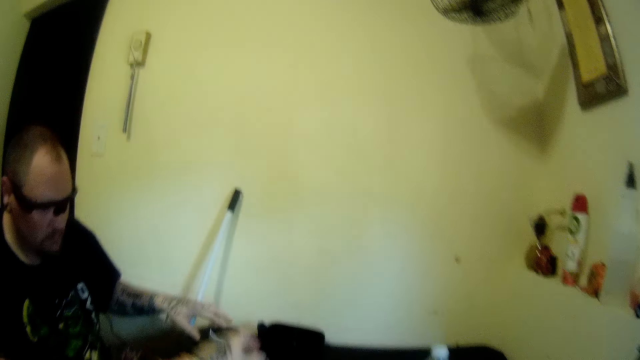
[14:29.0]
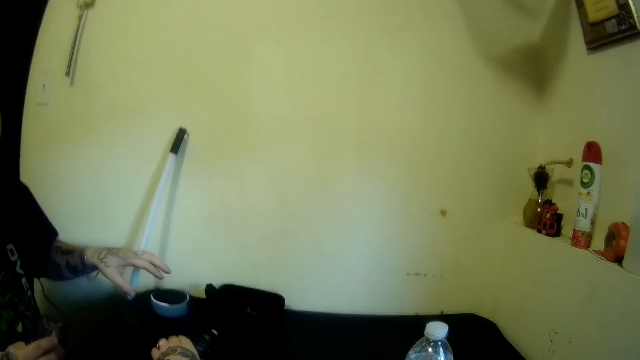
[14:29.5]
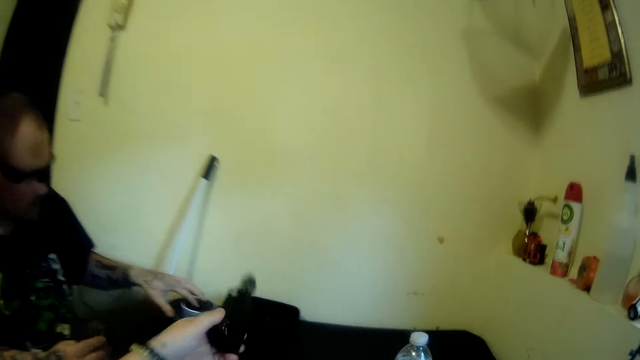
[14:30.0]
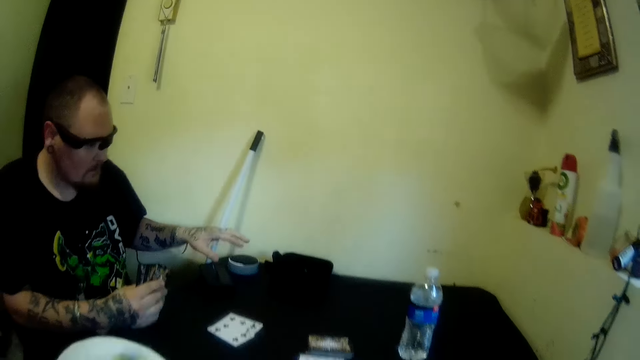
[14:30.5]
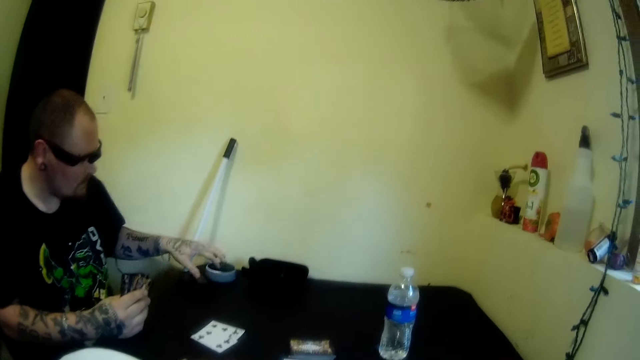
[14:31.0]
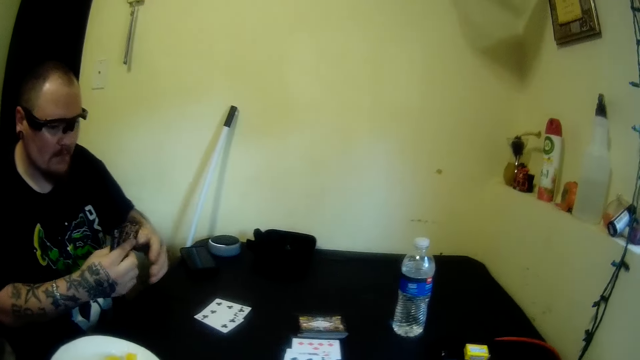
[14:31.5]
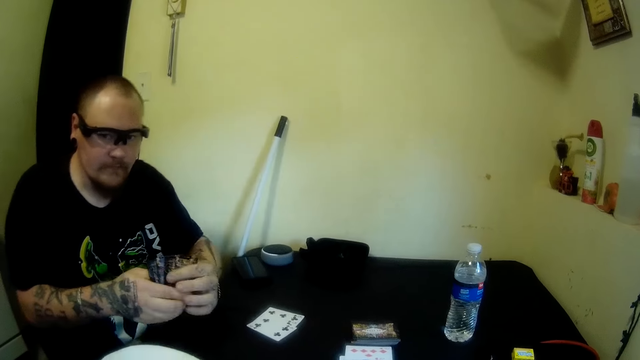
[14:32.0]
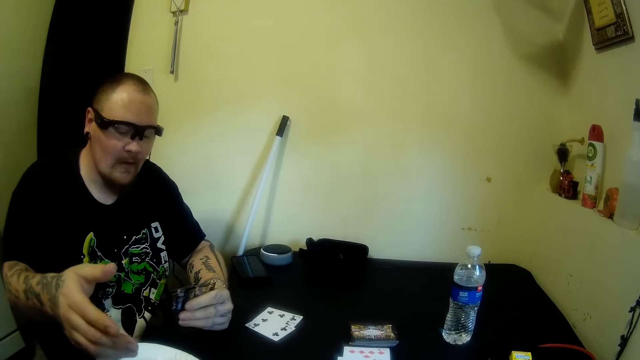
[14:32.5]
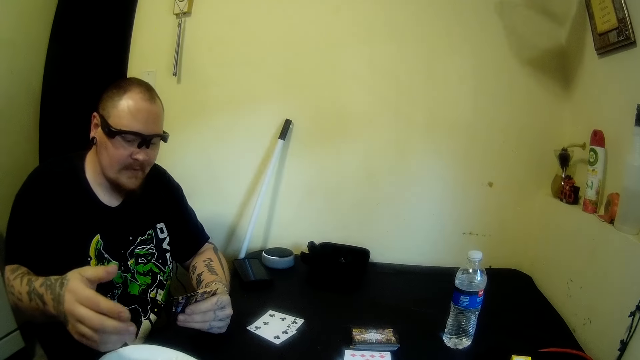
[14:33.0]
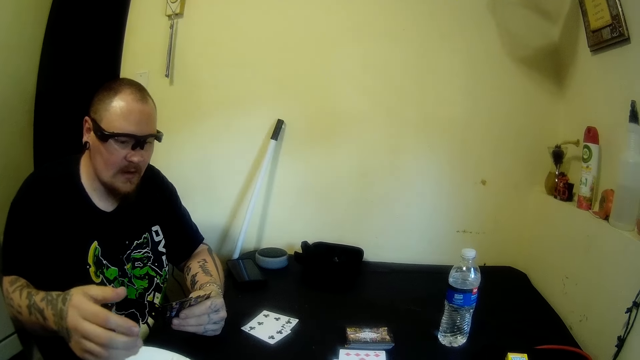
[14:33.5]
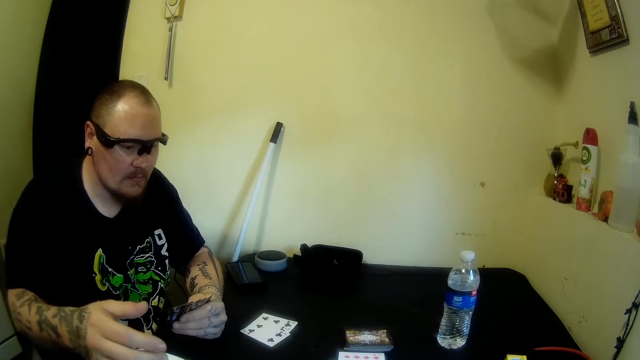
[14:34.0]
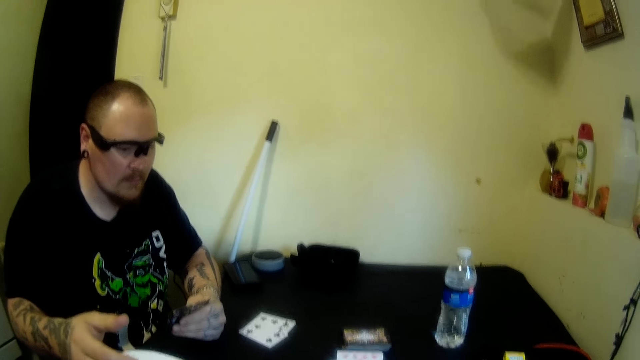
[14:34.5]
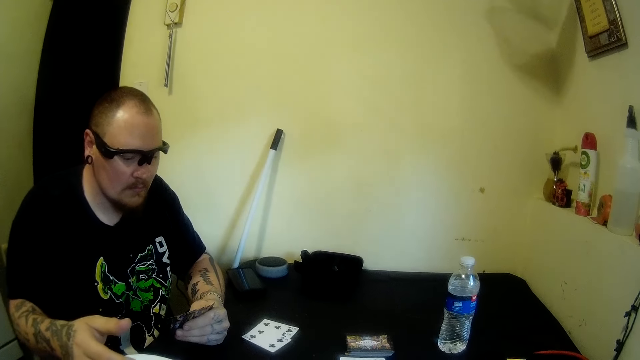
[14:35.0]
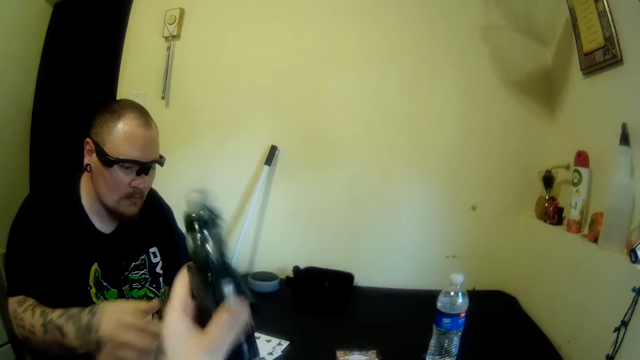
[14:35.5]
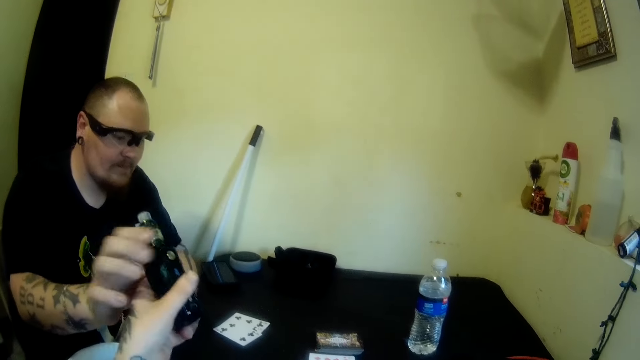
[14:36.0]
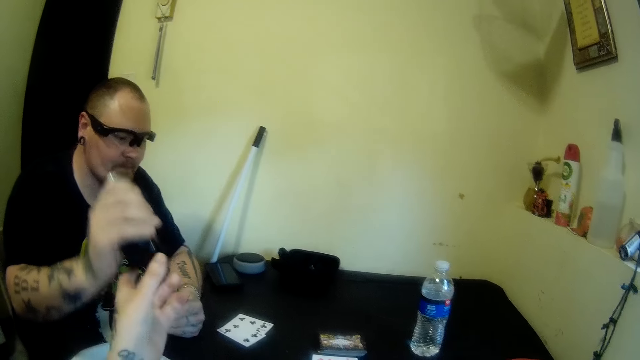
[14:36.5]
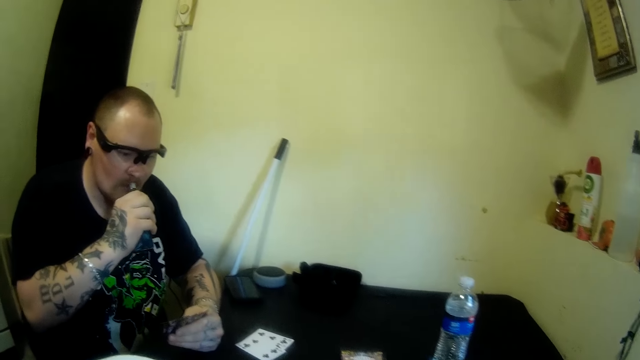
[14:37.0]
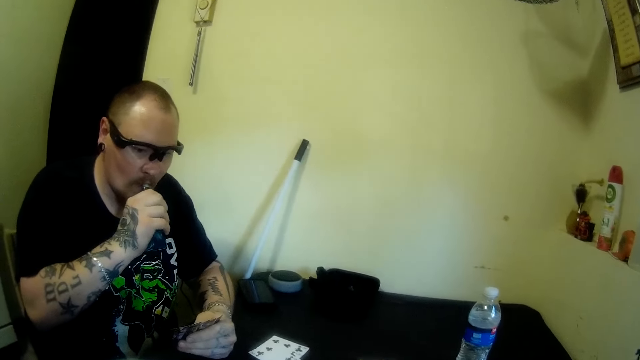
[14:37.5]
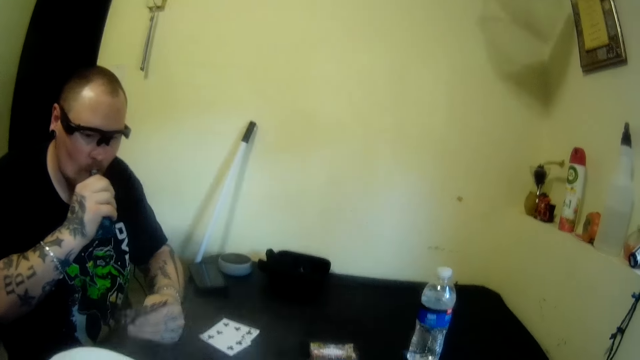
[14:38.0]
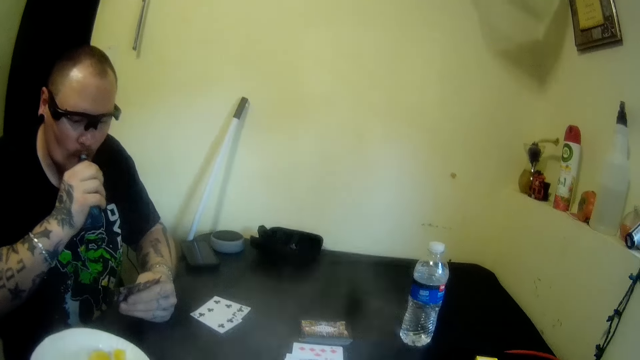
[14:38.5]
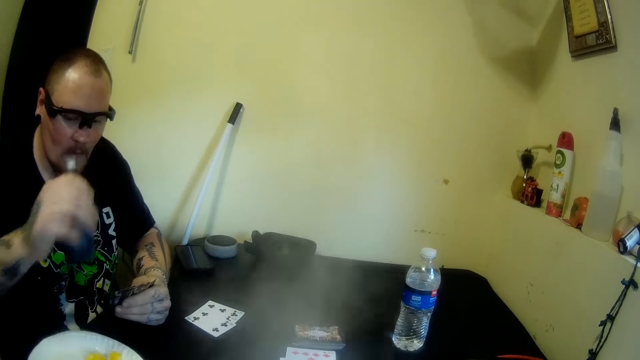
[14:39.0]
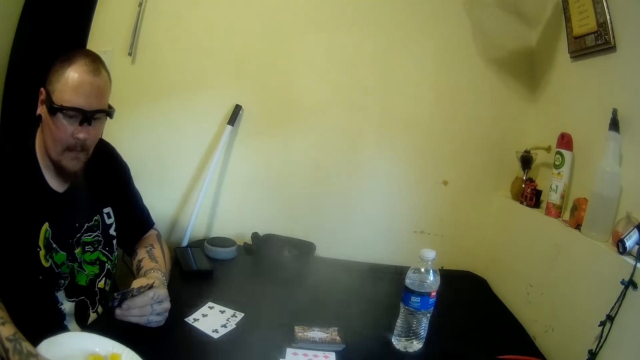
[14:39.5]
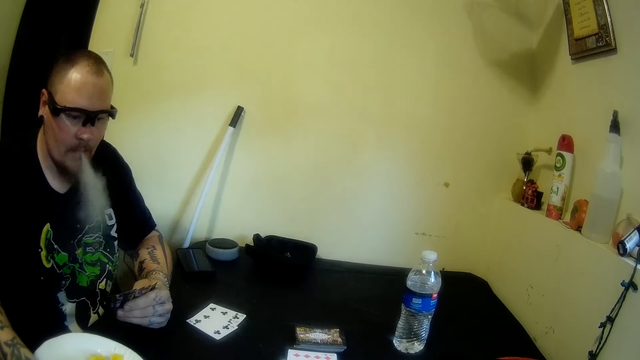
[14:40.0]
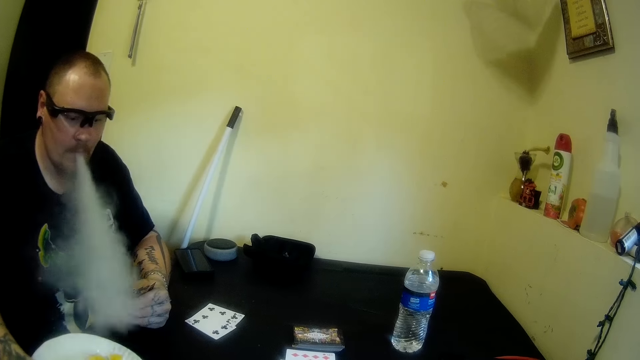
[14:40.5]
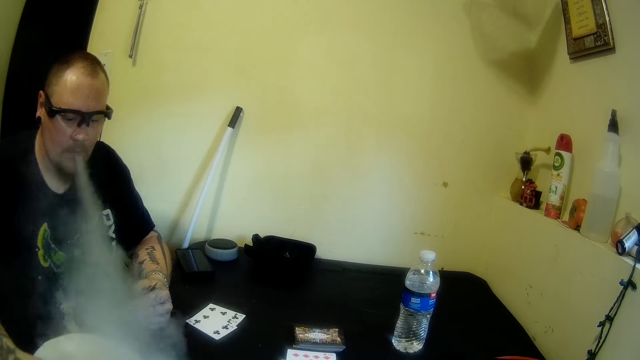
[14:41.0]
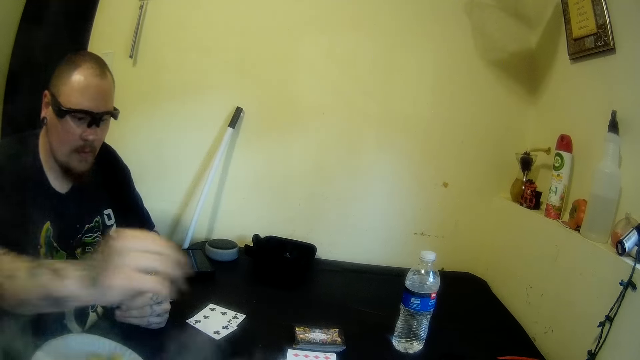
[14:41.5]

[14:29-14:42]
The camera wearer picks the tobacco from the table with her left hand. A man passes the cards in his right hand to his left hand. The camera wearer passes the tobacco to the man with her left hand. The man smokes the tobacco. The man drops the tobacco on the table with his right hand.

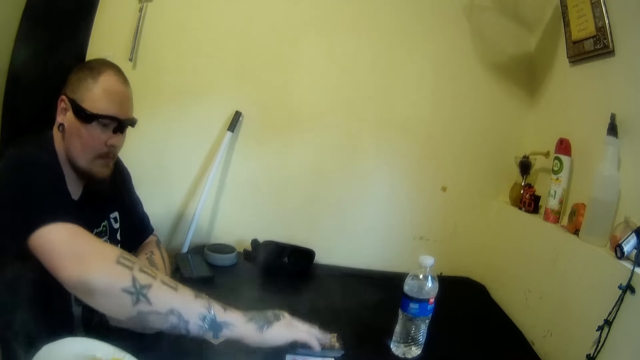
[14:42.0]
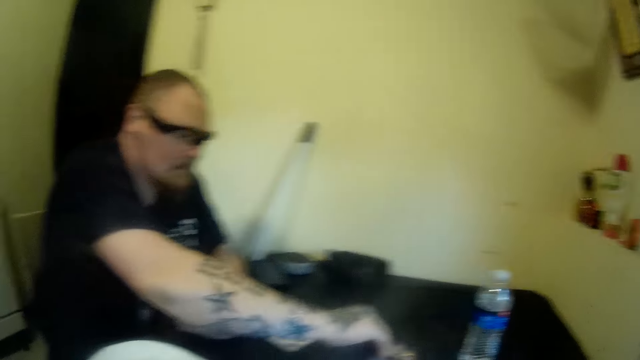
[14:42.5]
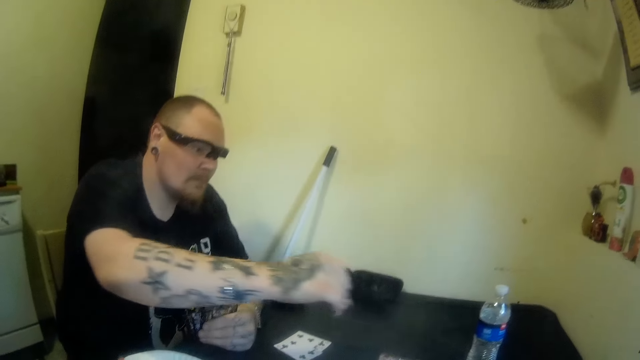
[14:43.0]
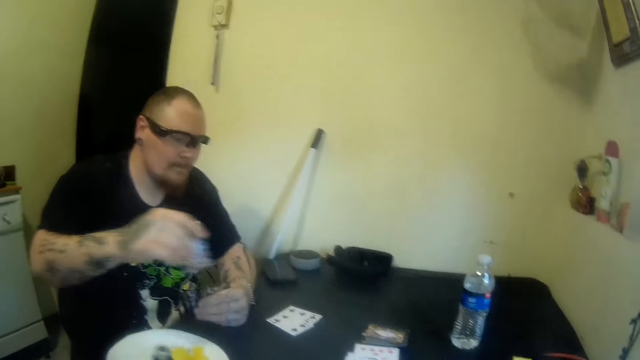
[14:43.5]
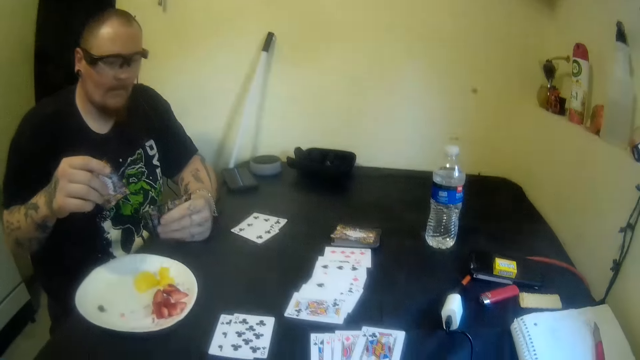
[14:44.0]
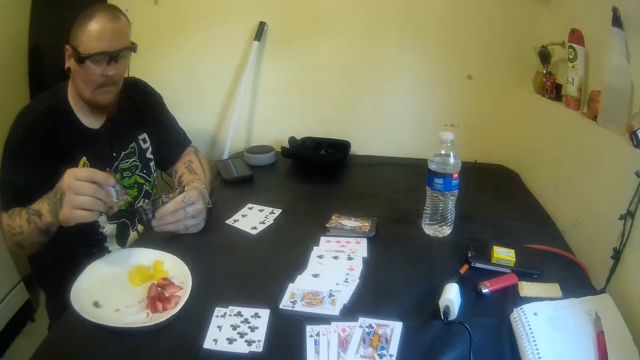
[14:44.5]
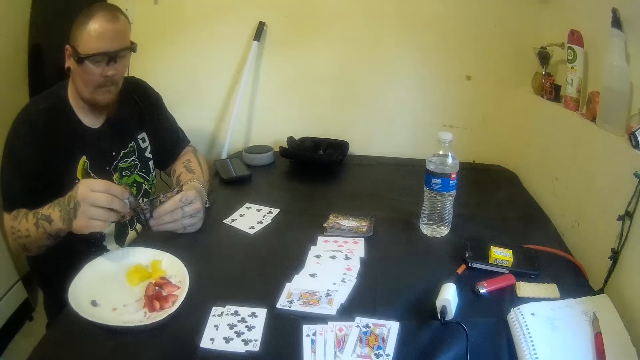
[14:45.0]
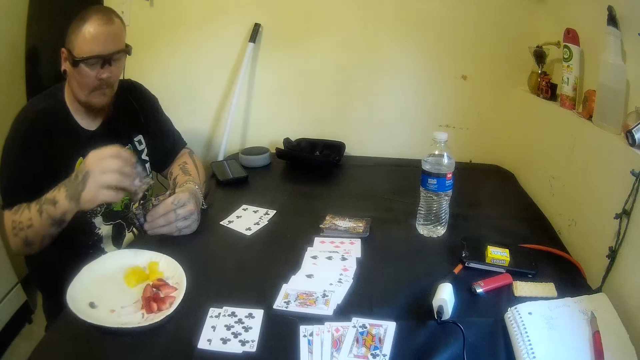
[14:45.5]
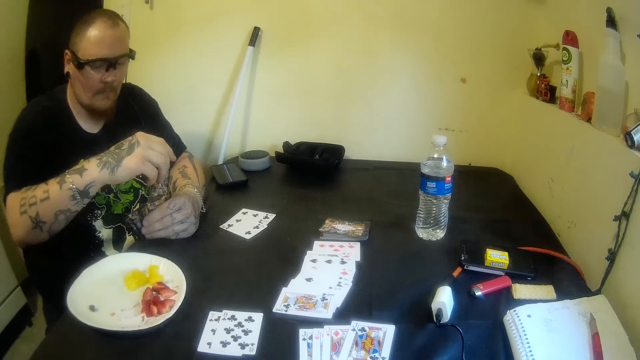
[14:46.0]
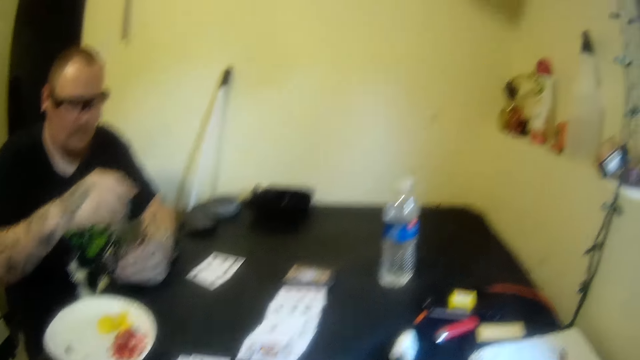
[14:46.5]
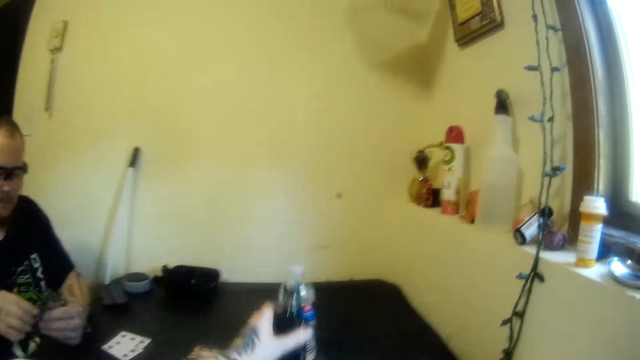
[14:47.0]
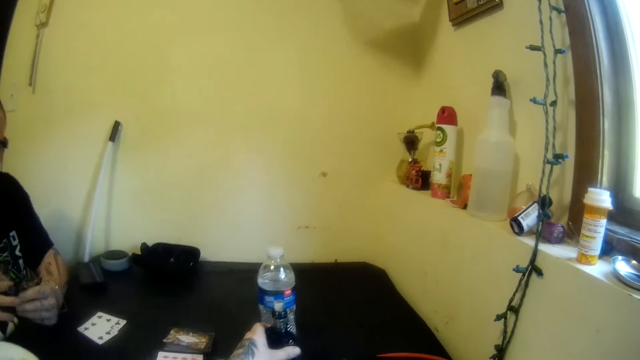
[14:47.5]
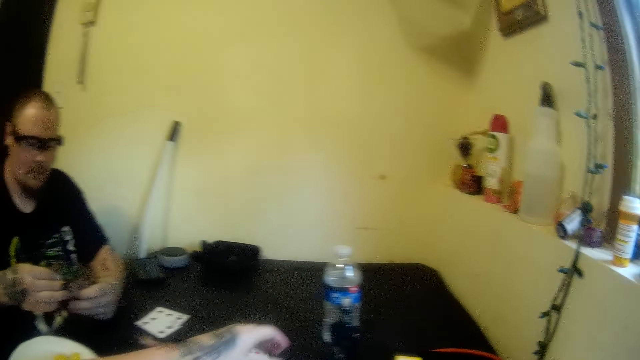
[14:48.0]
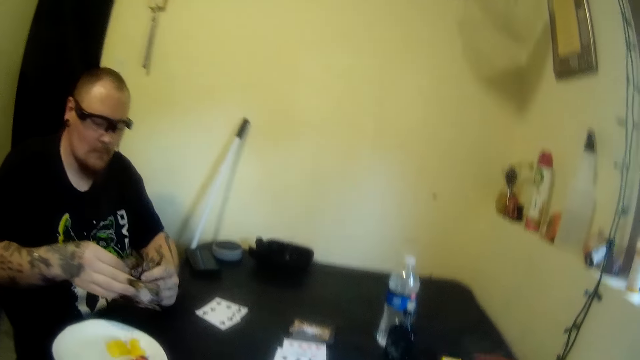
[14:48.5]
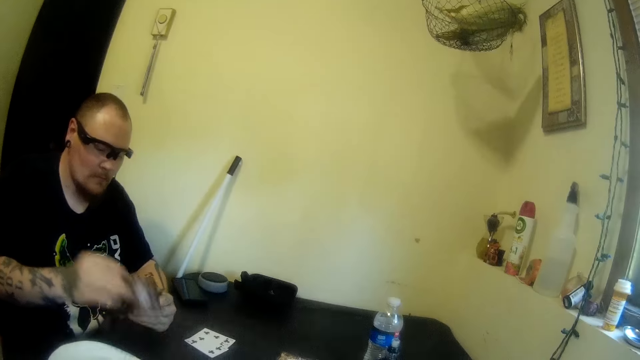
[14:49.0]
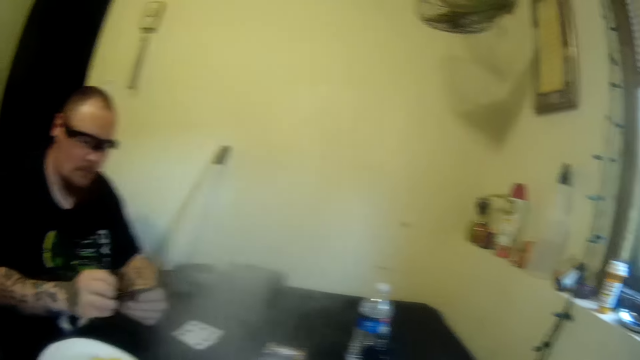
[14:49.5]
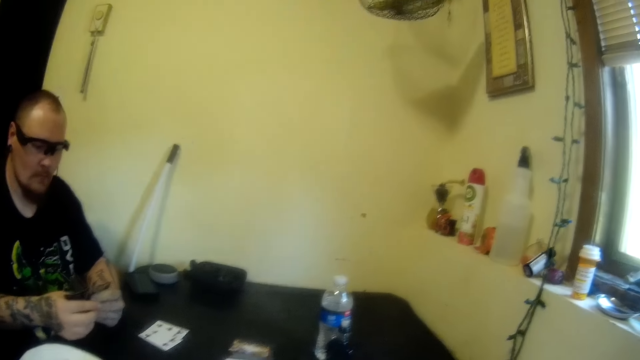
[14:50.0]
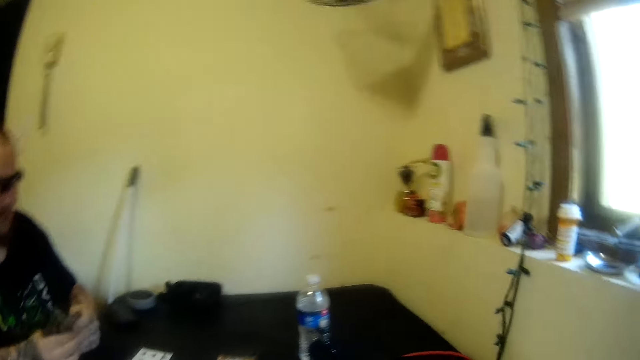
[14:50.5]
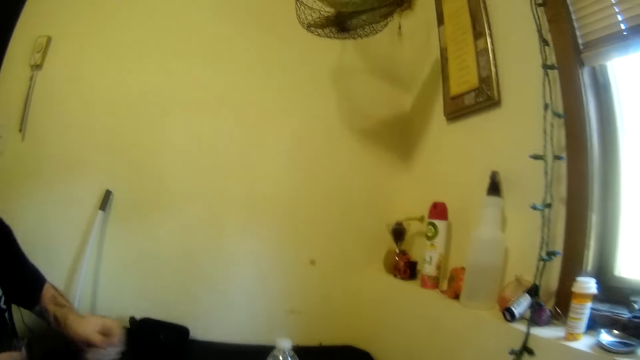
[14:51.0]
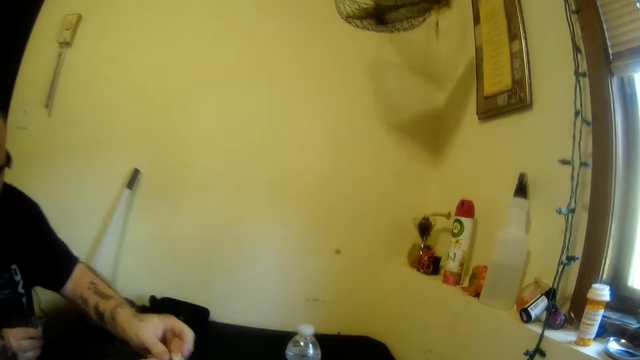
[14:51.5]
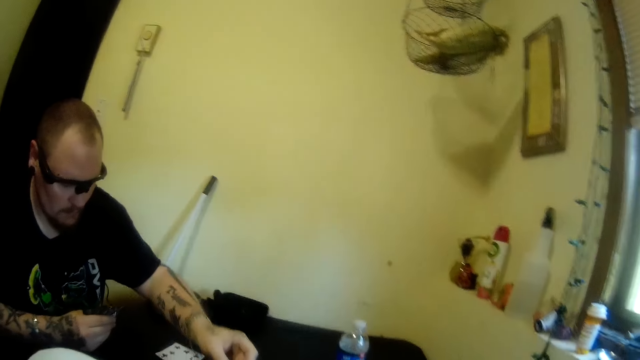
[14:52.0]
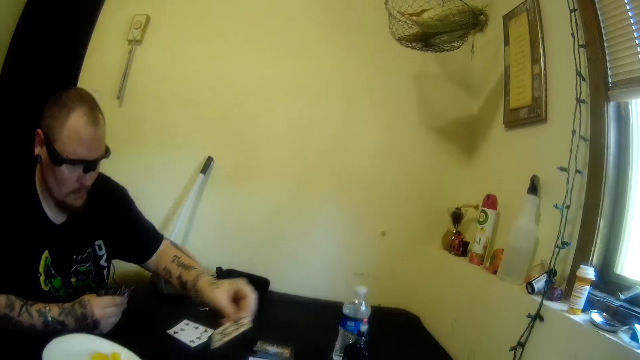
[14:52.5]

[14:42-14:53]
A man picks a card from the table with his right hand. The camera wearer drops the tobacco on the table with her left hand. The man adjusts the cards in his hands. The man adjusts a card on the table with his left hand.
